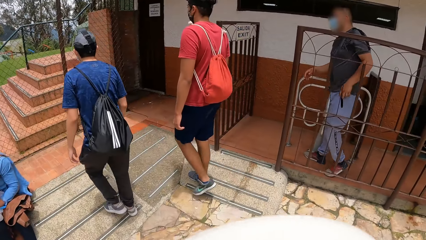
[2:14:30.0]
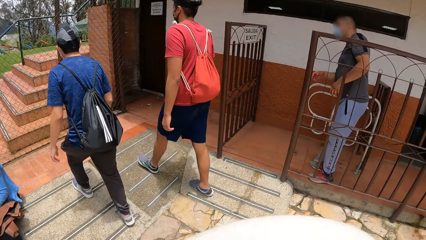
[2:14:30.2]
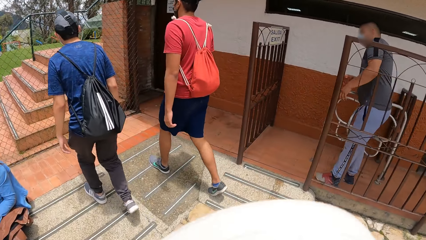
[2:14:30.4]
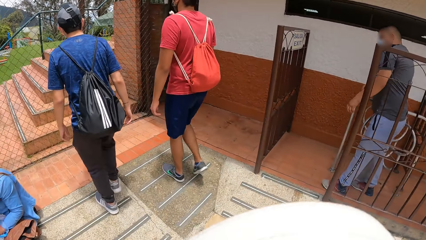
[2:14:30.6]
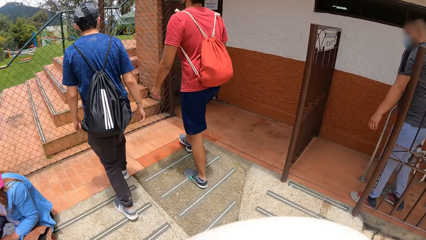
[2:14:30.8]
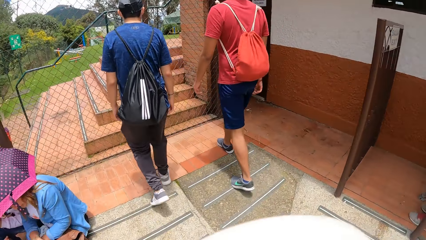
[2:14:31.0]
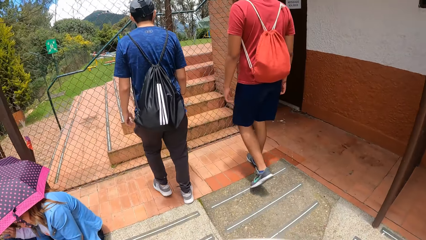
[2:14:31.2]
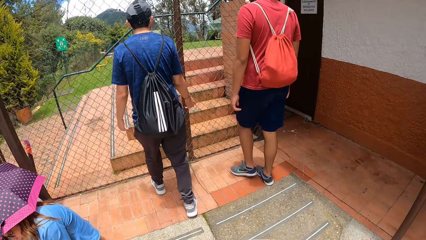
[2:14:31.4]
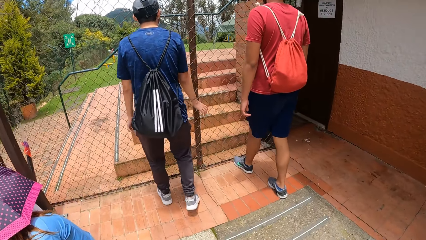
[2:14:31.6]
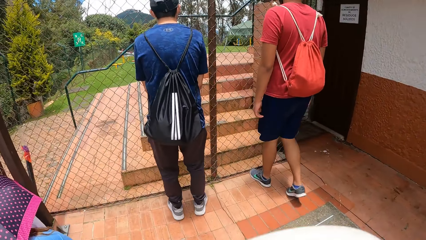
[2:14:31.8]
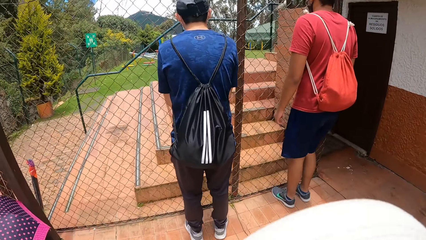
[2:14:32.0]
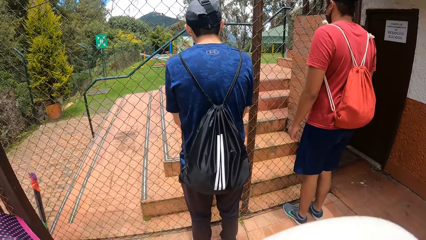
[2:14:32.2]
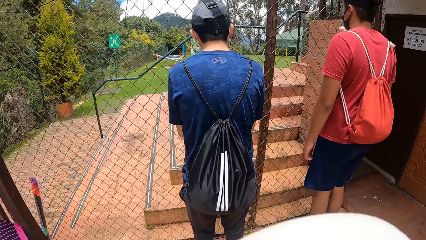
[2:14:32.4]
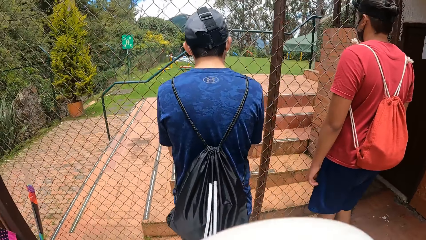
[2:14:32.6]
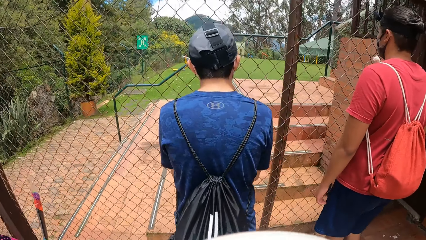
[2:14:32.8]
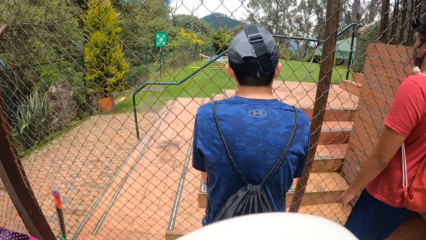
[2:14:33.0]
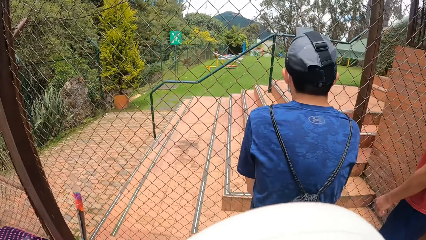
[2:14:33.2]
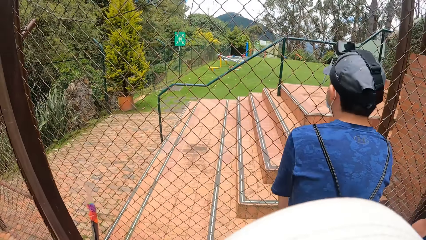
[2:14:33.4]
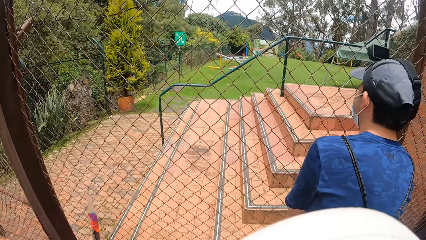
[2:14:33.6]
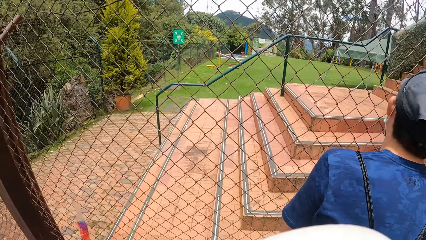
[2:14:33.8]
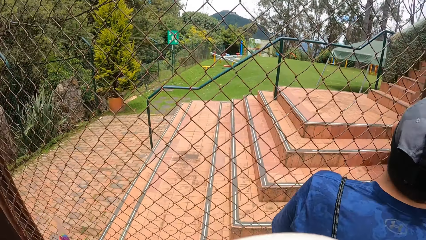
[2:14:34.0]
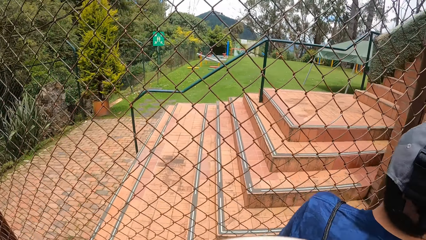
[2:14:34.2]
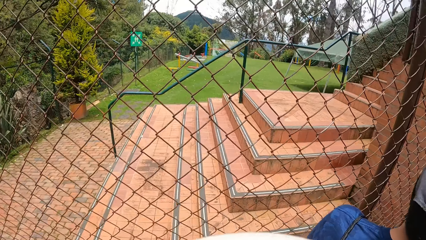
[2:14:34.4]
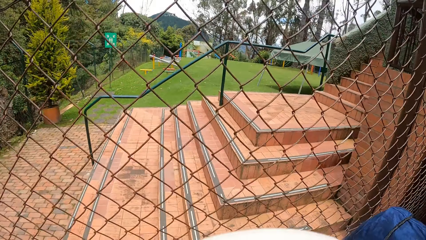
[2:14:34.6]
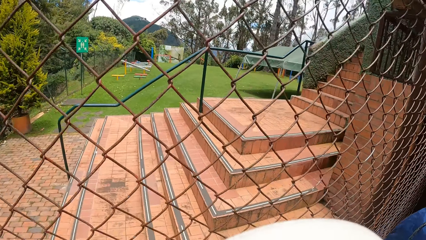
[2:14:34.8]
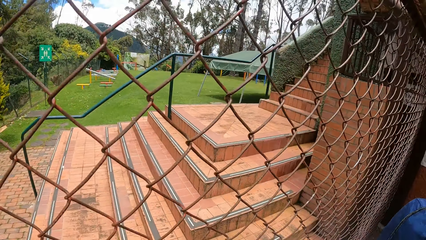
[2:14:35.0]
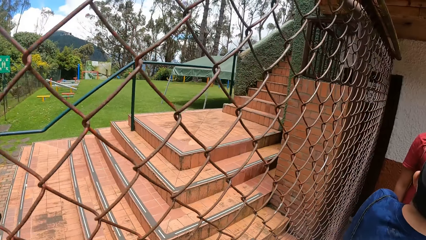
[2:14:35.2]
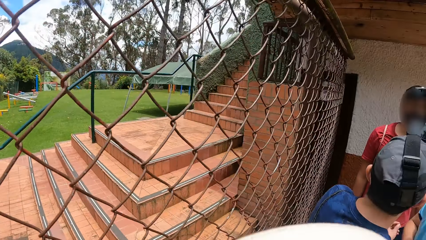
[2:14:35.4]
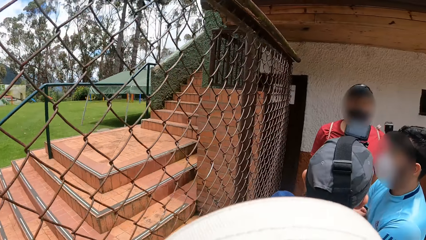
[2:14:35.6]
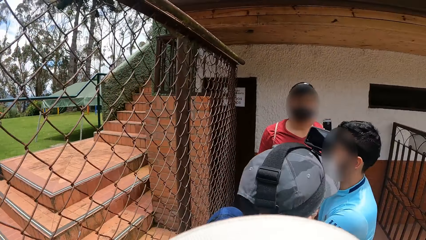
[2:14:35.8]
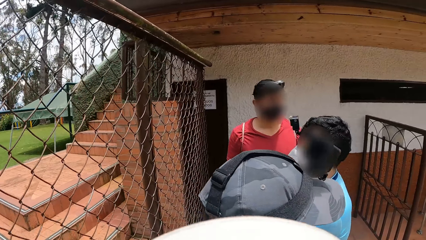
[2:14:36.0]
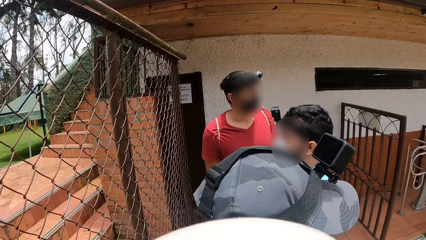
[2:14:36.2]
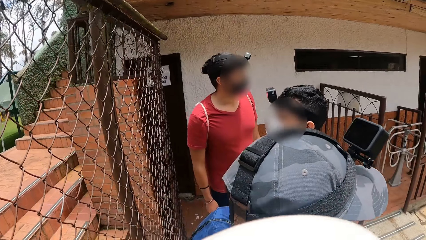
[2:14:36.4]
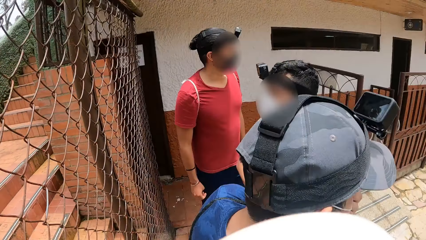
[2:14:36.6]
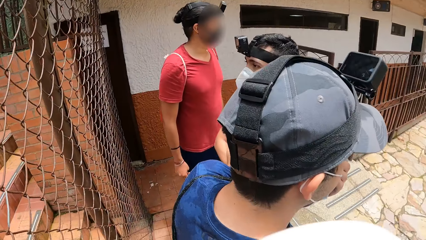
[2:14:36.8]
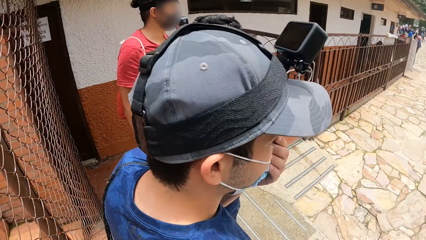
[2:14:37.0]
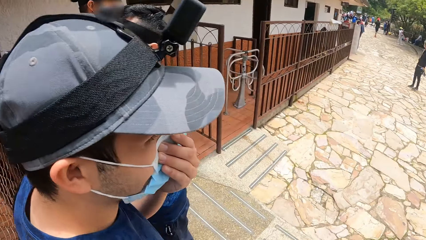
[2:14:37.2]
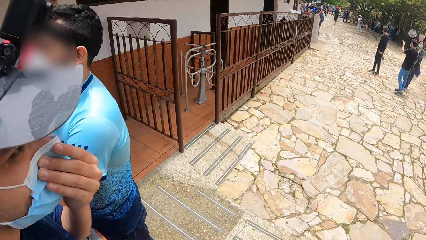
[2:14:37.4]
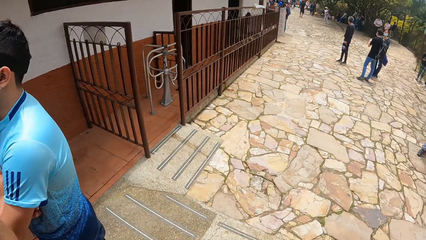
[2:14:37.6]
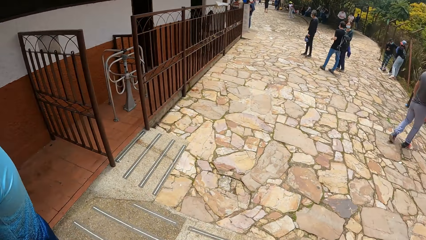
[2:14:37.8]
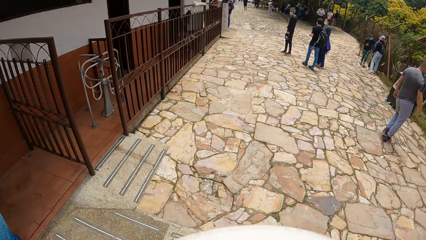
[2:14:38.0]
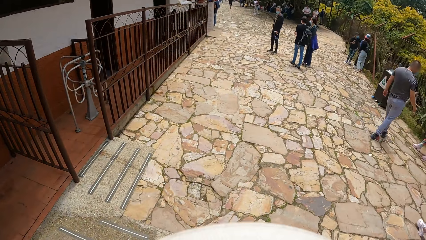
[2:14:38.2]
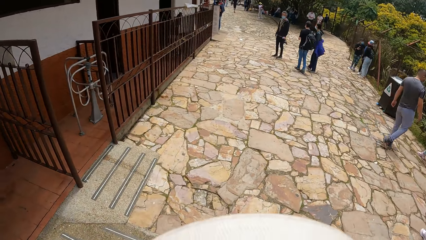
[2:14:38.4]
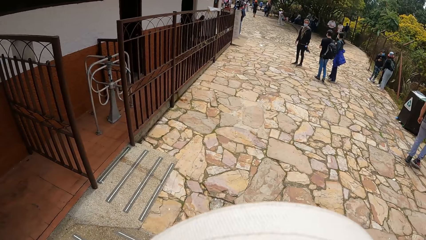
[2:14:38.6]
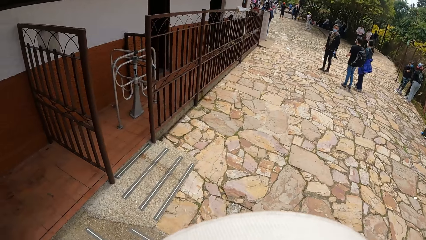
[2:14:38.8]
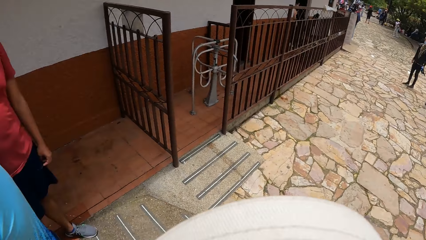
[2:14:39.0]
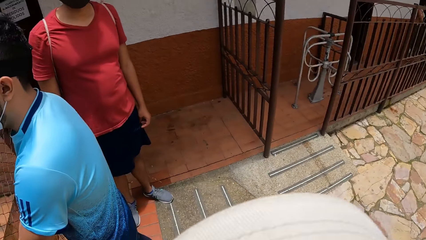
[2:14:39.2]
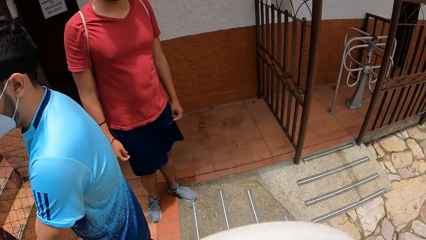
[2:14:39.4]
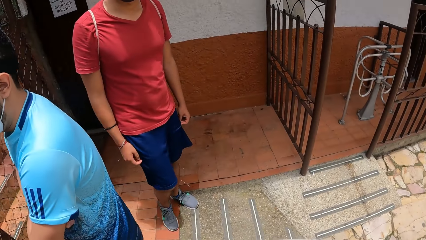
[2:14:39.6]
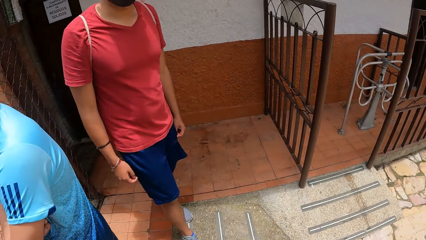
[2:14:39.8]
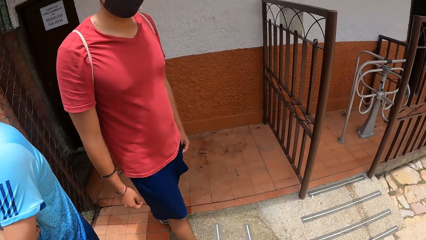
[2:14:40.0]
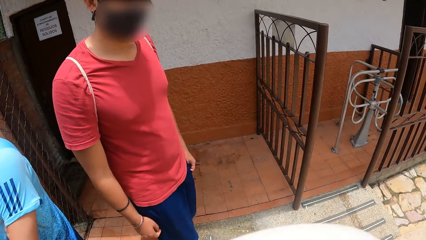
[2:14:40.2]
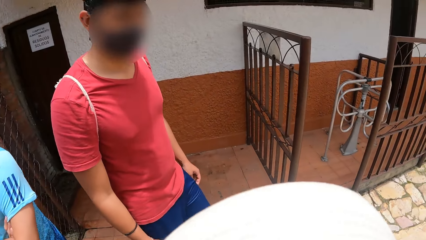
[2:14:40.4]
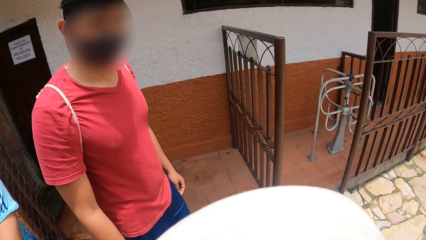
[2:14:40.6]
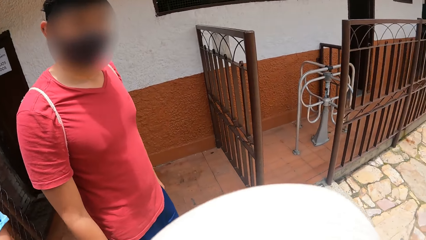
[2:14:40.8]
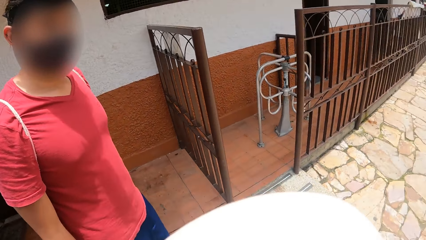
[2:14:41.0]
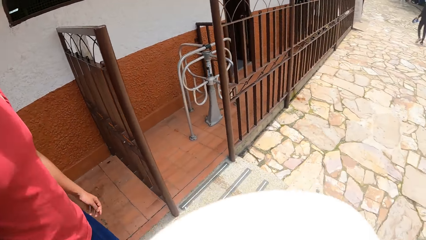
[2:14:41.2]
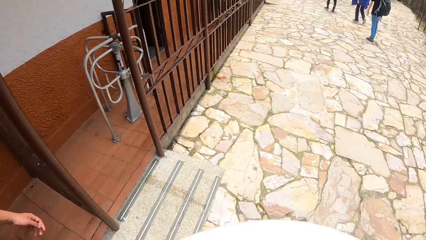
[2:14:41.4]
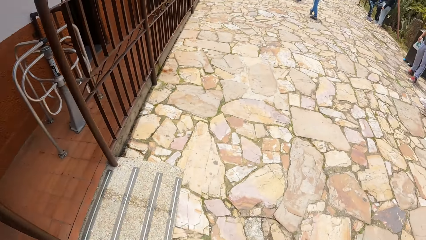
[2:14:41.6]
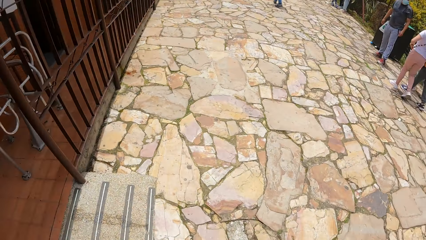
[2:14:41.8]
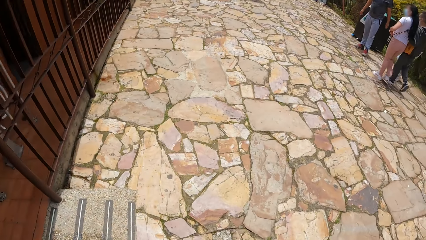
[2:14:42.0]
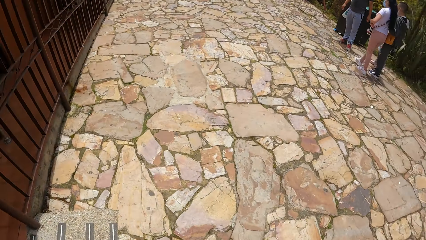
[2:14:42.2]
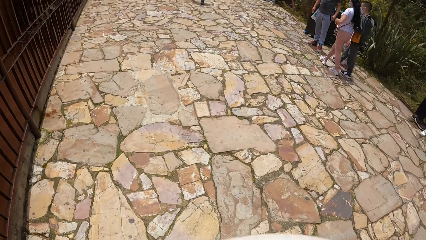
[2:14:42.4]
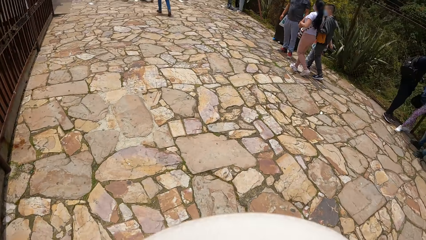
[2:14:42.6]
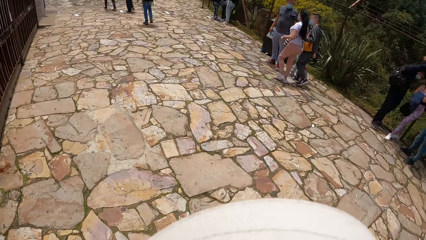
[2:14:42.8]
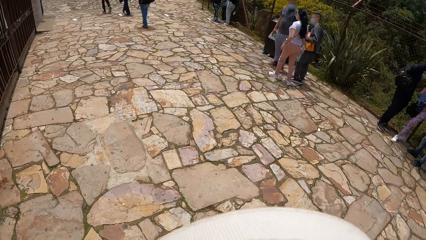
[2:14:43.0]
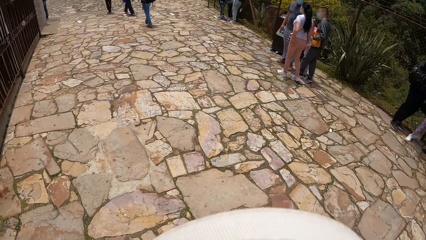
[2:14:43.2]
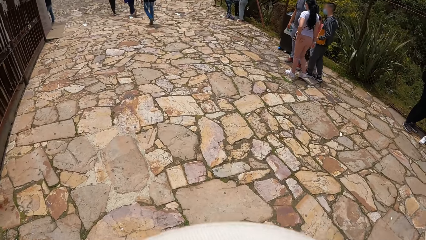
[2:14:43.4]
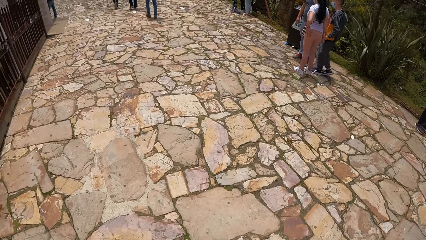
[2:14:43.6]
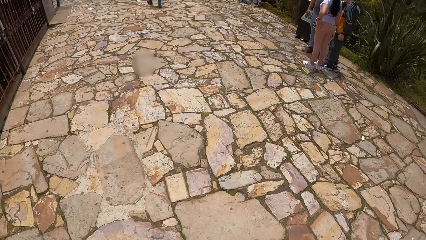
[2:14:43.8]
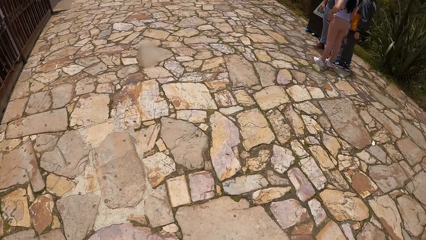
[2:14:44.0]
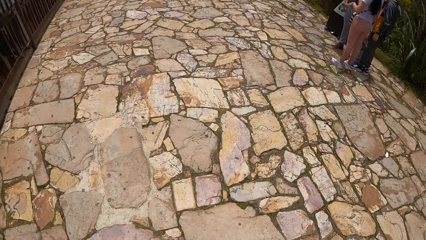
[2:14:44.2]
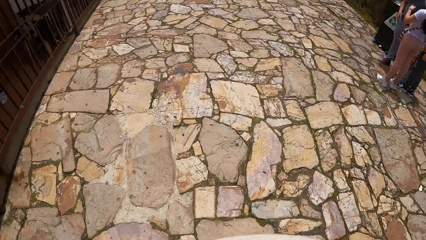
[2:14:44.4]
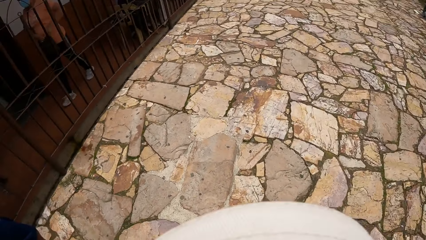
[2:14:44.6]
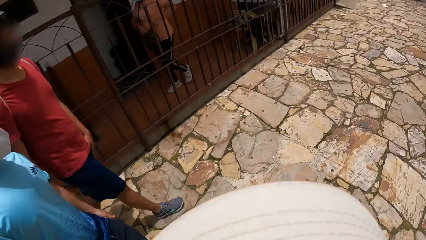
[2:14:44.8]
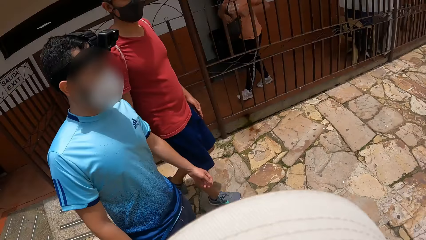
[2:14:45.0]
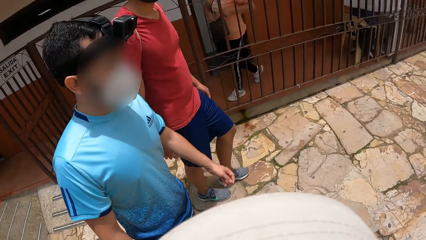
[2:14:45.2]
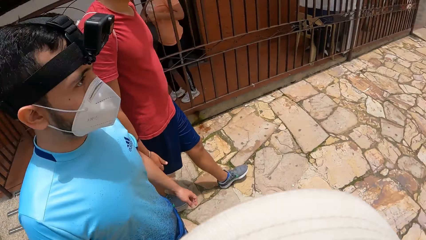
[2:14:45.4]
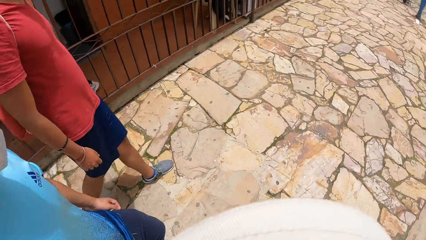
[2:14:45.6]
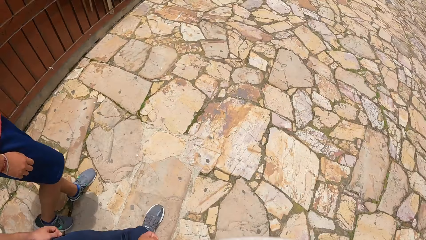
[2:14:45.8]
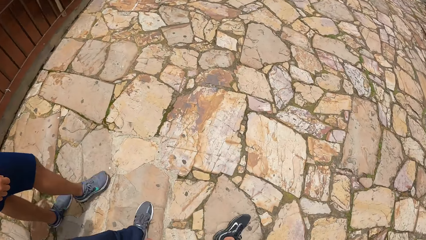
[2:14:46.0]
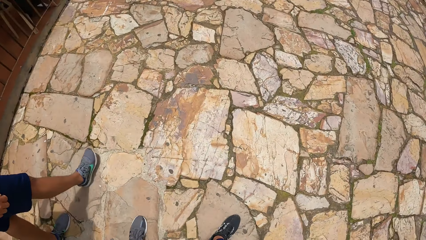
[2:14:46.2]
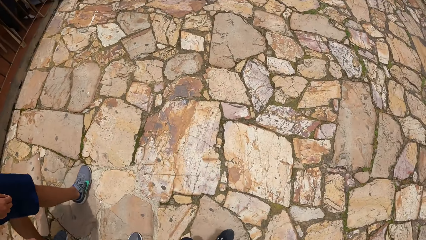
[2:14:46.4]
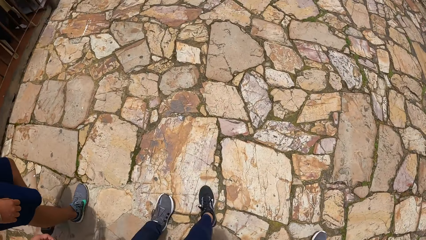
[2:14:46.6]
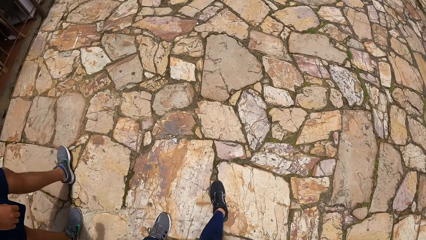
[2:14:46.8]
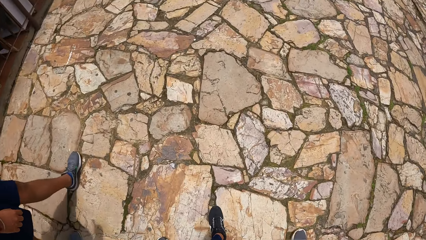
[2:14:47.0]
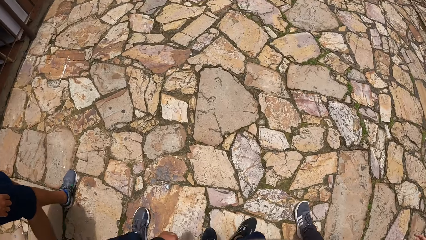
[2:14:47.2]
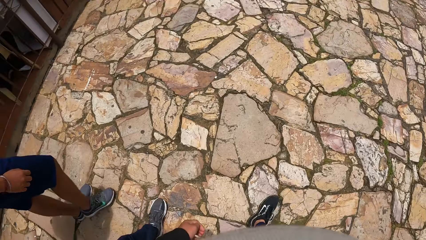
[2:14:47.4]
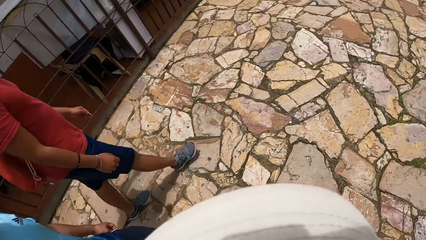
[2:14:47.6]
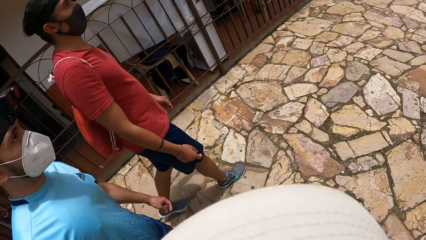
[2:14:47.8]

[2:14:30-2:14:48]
A man stops close to a wired fence. Another man stops close to the wired fence. The camera wearer stops close to the wired fence. The second man turns back. The camera wearer turns back. The first man turns back. The camera wearer looks at the wire mesh. A third man stands close to the wired fence. The third man turns back. The camera wearer looks at a man. They walk on the footpath. They look around the building. The first man walks on the footpath. The third man walks on the footpath.
